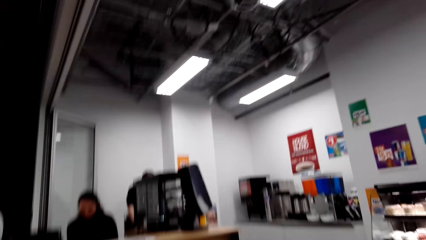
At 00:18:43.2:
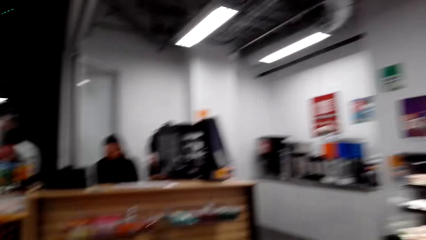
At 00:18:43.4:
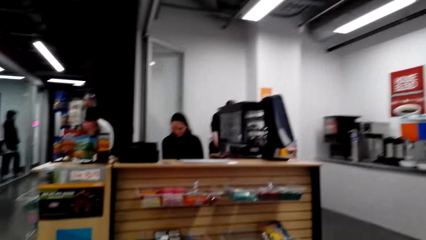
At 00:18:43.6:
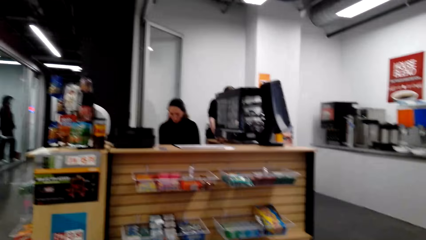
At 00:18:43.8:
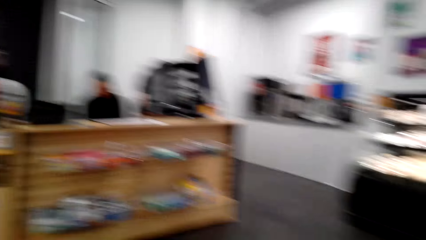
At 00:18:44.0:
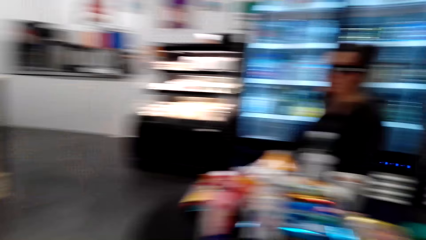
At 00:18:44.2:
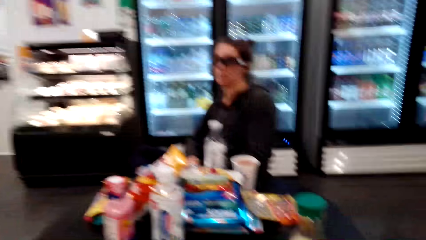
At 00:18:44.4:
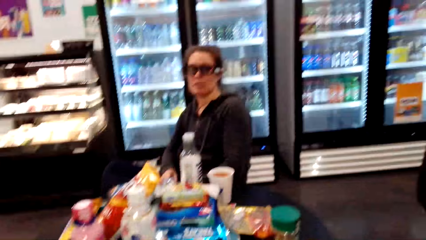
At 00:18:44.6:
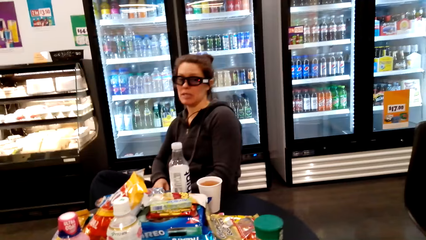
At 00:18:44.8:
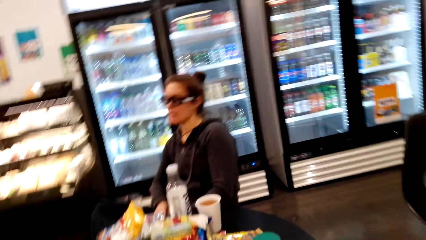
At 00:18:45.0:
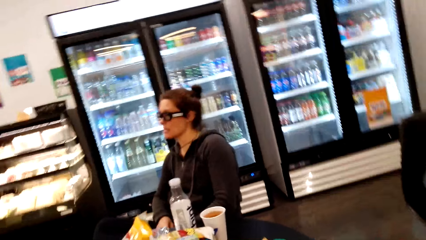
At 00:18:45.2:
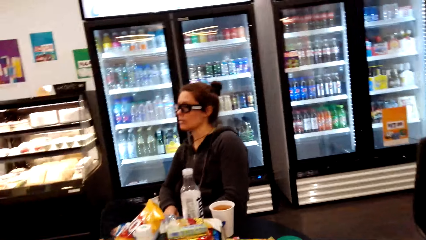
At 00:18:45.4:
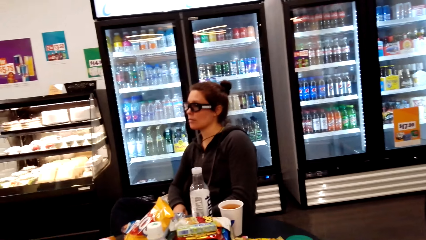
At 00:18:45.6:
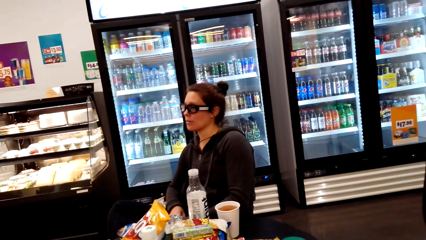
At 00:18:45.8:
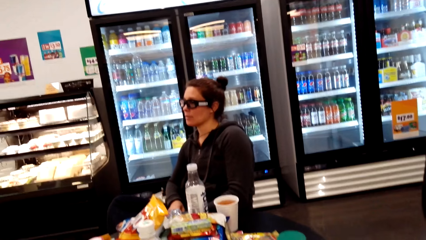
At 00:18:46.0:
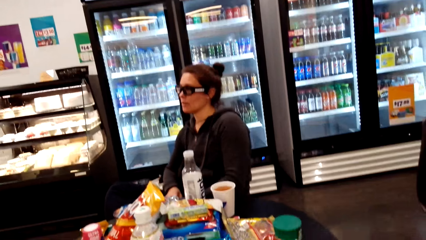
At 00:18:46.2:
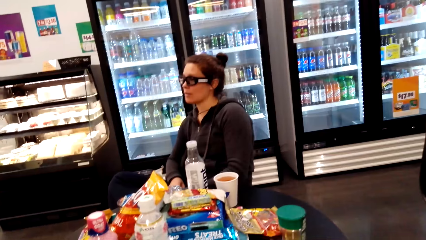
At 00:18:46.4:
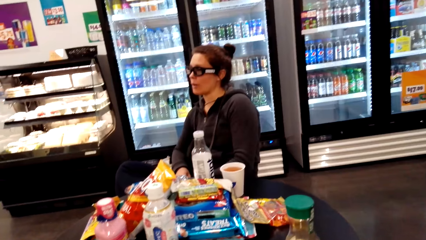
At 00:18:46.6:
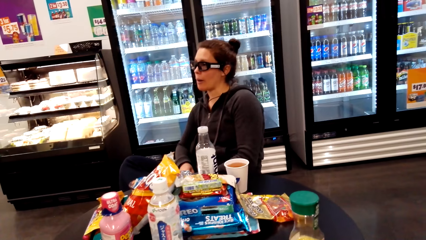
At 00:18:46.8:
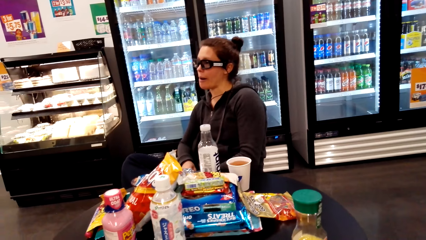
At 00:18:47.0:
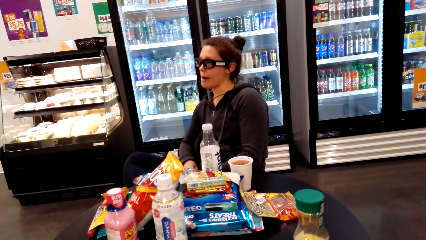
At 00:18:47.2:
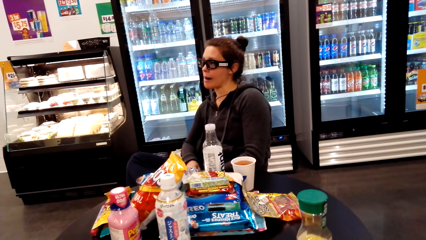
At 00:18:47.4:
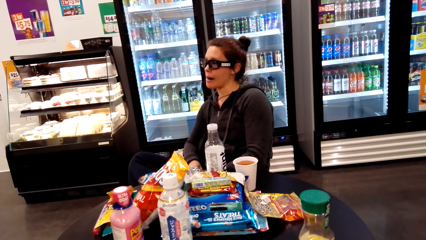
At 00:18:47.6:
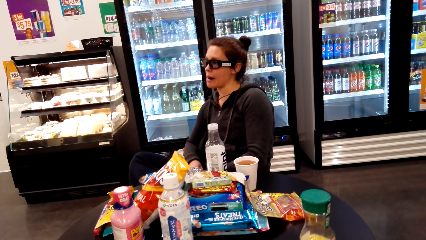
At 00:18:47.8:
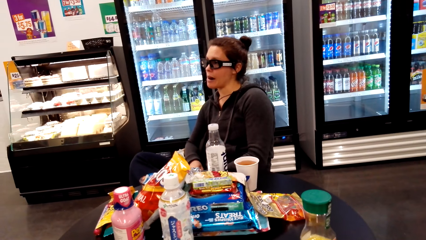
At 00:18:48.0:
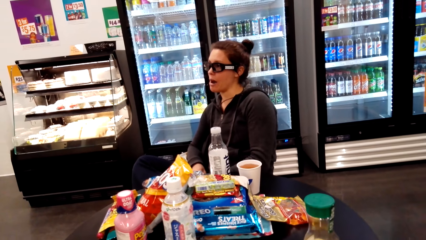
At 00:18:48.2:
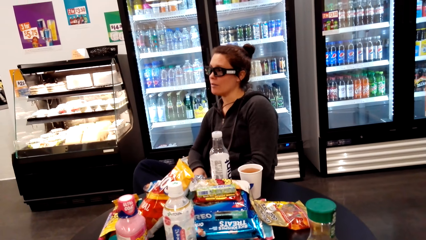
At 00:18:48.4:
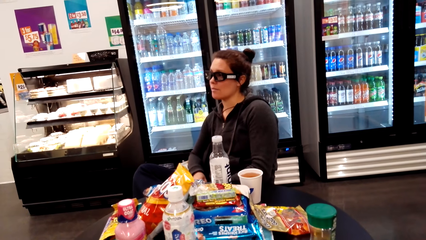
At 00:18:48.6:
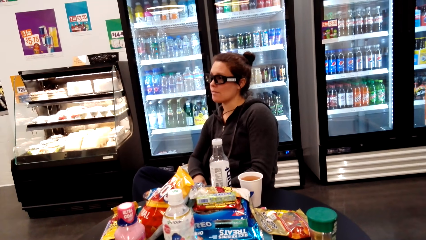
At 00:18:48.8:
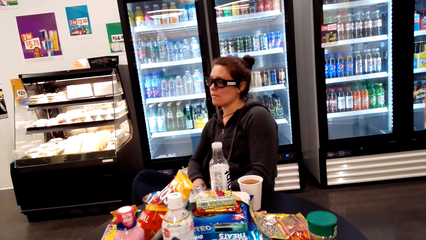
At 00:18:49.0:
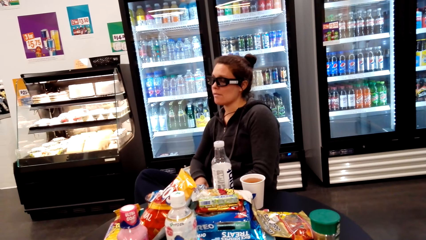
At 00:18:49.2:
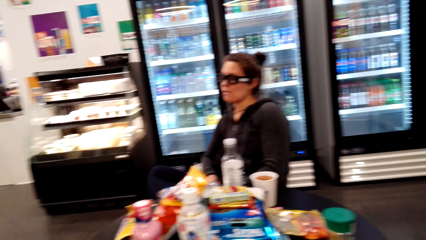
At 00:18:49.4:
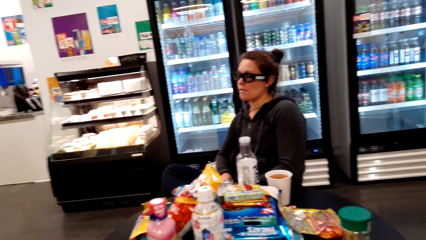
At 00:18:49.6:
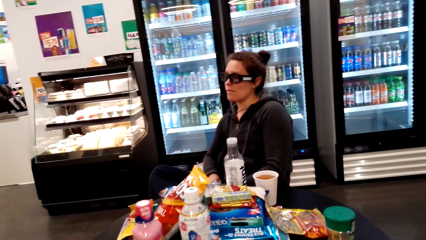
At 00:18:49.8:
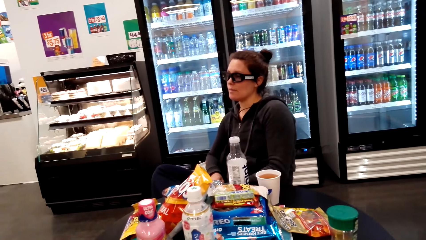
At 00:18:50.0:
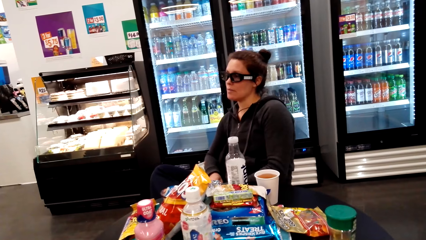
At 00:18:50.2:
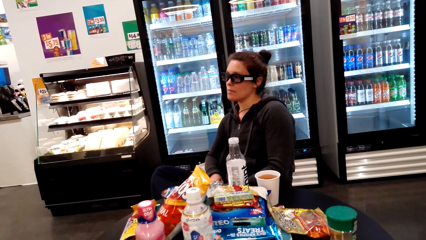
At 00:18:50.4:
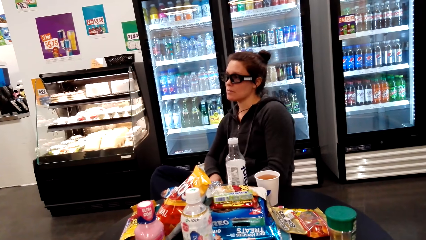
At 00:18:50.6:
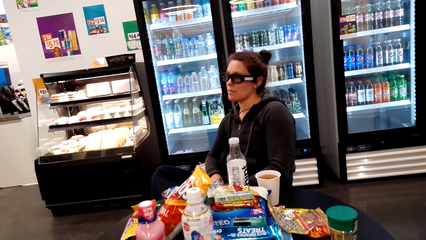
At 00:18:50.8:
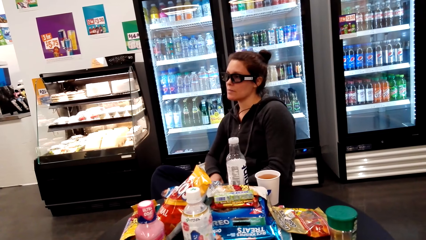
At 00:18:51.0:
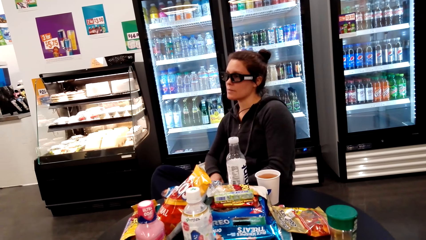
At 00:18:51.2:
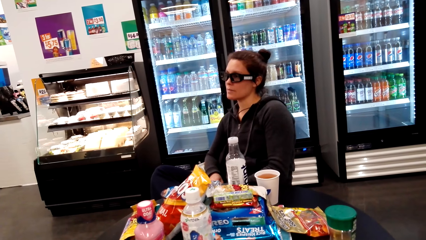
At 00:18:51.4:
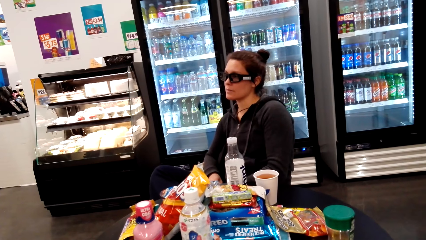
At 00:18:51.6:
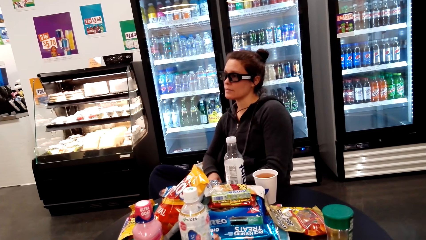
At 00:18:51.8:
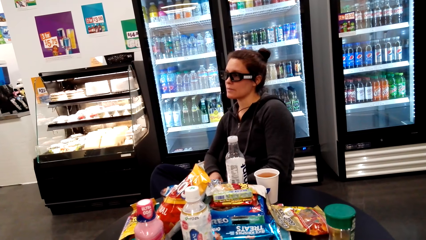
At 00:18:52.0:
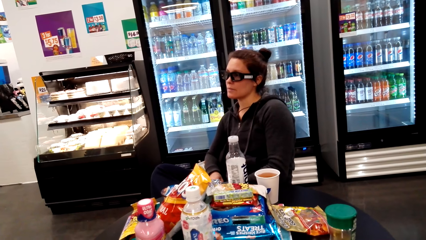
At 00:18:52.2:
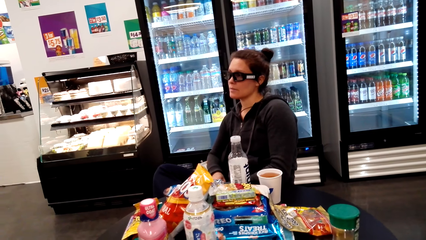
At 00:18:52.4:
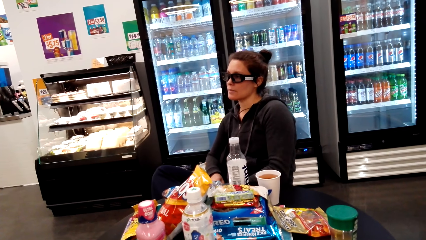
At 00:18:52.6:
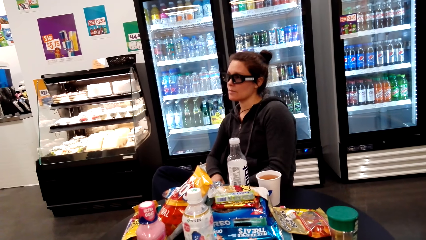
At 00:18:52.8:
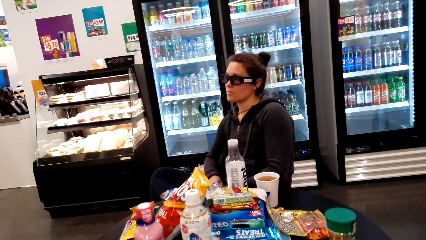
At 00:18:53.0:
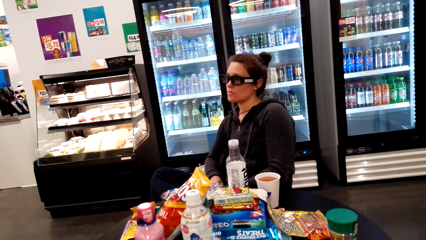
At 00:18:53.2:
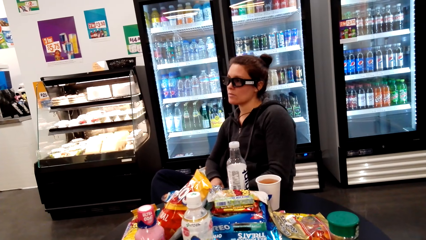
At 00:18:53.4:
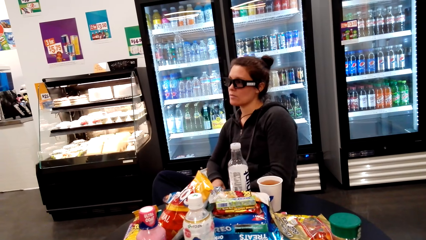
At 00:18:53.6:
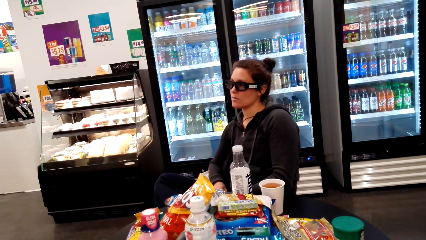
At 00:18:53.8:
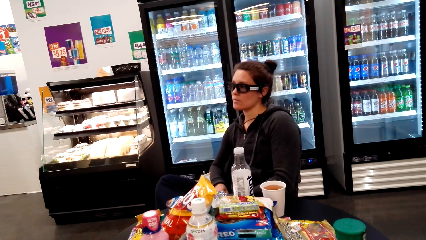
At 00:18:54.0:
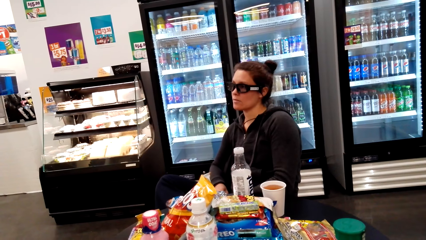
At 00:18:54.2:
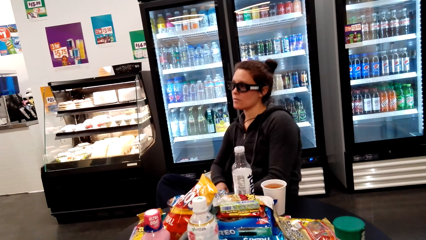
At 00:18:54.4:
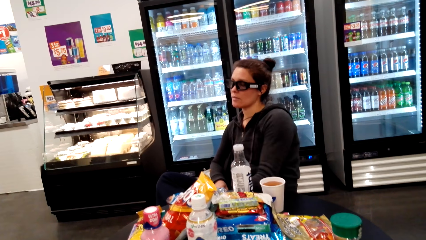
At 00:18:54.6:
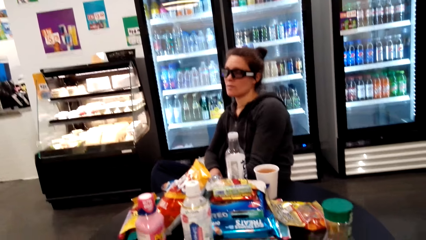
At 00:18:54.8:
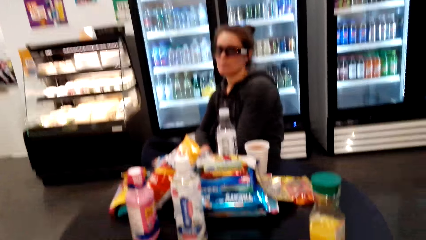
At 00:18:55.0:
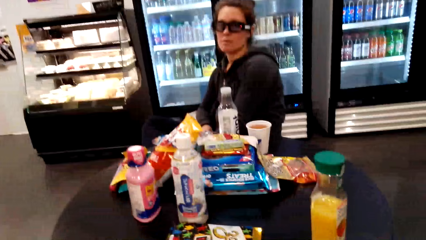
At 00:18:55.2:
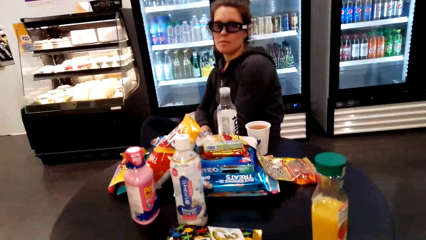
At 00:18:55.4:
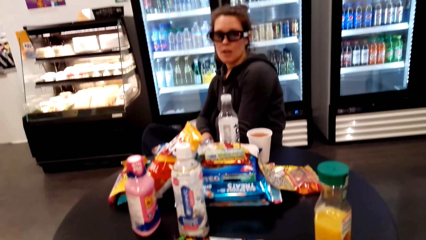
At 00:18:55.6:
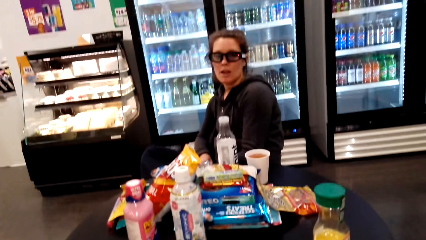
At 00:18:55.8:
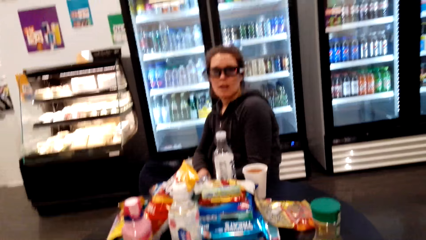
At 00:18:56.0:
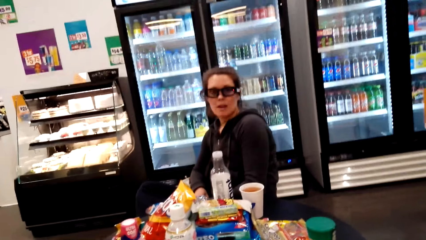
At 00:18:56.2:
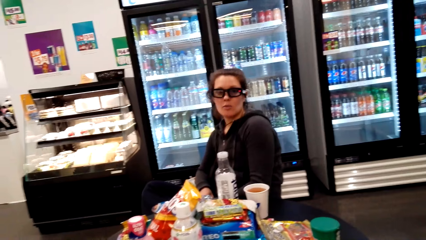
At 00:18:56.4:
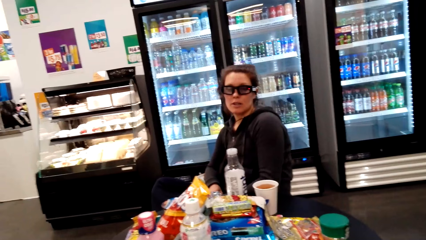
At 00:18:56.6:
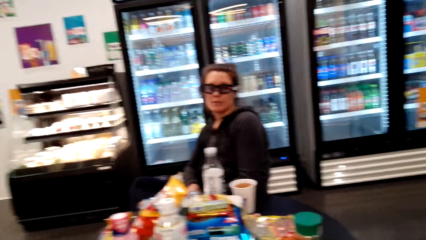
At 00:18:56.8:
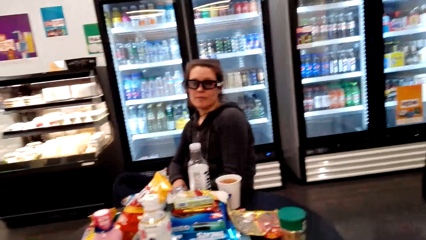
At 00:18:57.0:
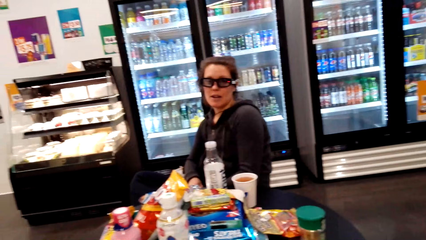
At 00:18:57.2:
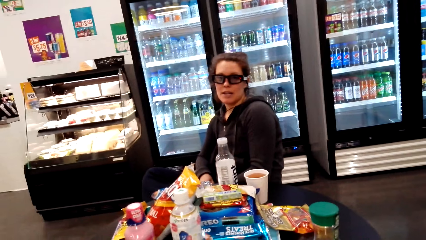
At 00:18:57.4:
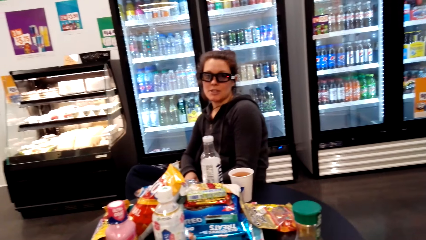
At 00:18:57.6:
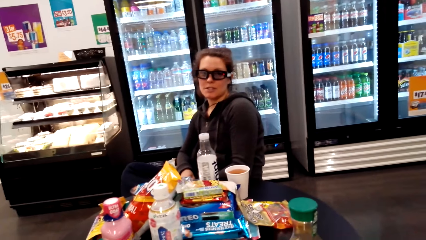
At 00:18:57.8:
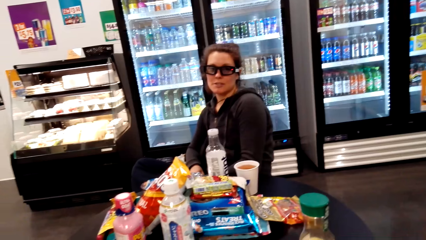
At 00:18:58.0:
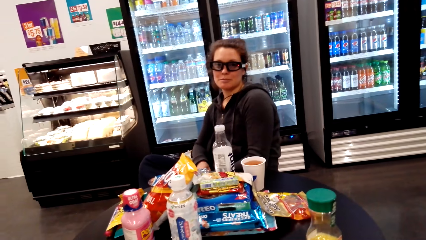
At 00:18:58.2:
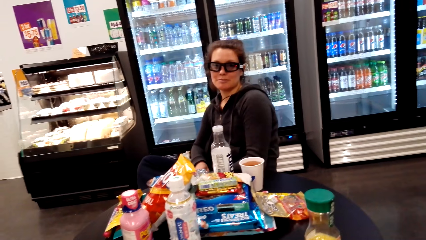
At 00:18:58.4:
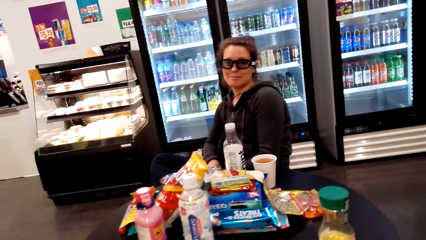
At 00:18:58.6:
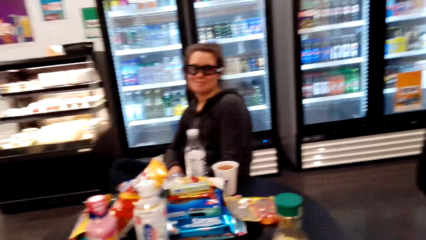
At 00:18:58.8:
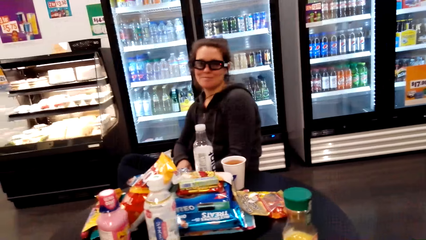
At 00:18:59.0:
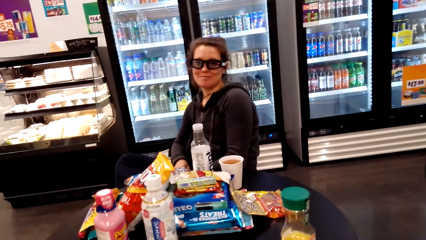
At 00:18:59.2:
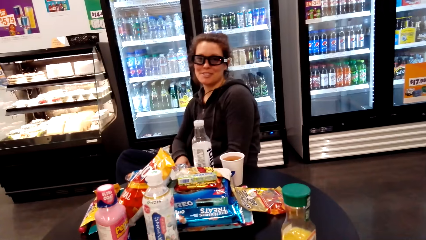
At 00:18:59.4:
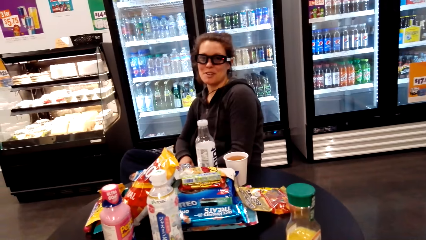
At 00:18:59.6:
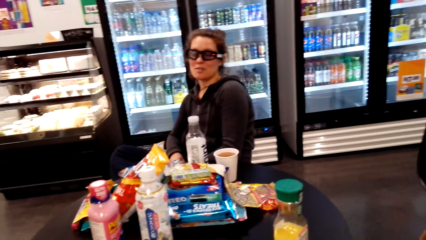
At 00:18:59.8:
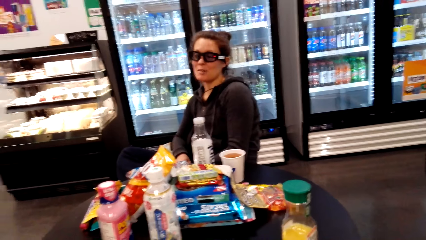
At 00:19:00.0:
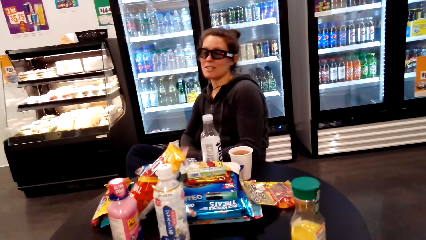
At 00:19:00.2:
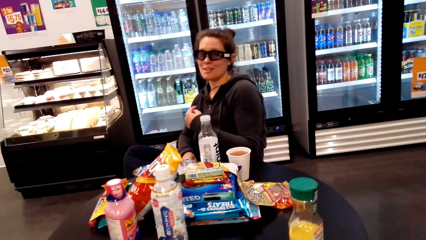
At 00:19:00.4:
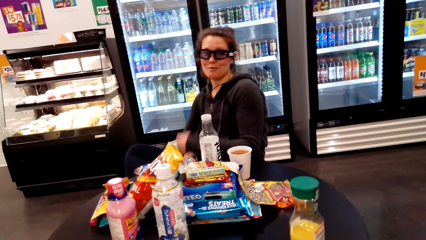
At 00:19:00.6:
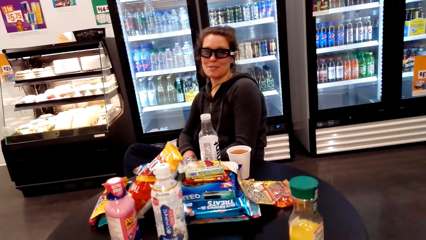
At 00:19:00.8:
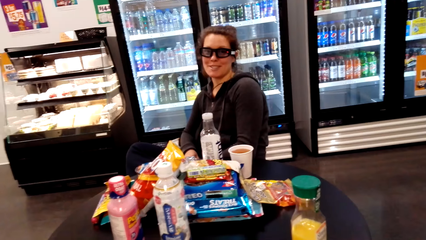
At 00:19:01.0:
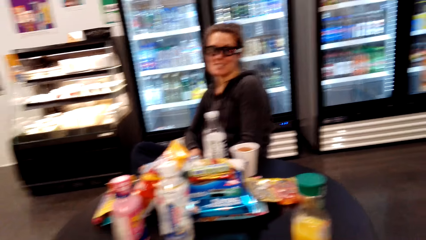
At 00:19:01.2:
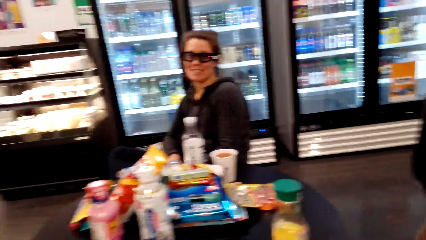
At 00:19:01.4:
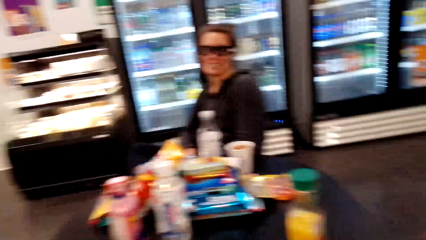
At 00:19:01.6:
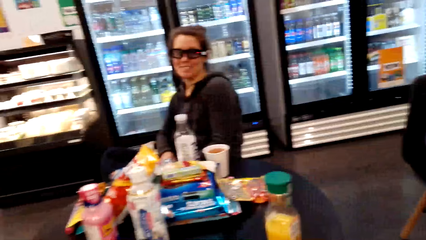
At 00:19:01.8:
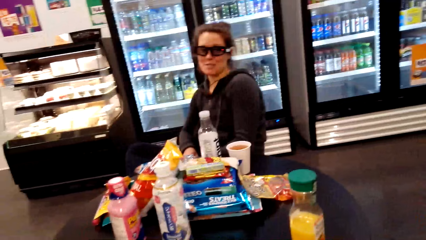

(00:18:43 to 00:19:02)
The camera wearer looks around the room. They look at a lady. The lady talks to the camera wearer. The camera wearer talks to the lady.
